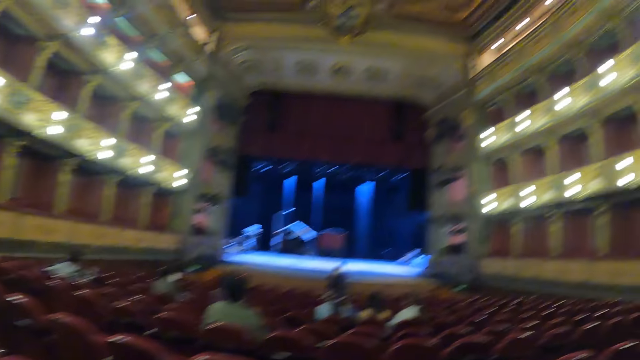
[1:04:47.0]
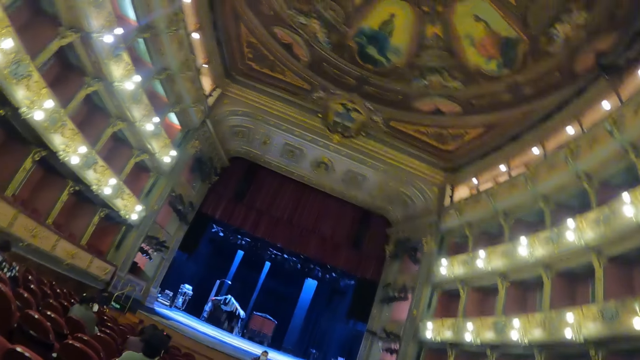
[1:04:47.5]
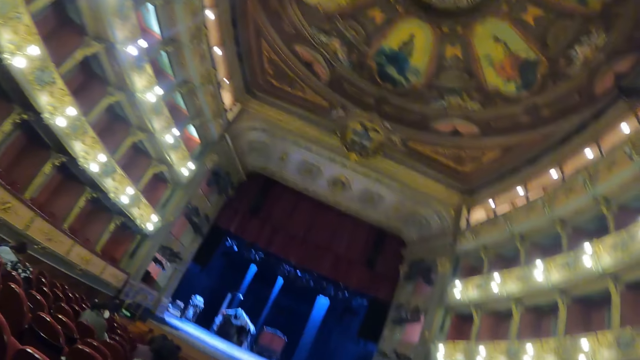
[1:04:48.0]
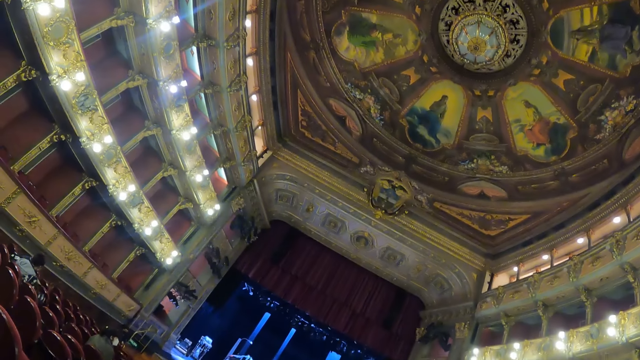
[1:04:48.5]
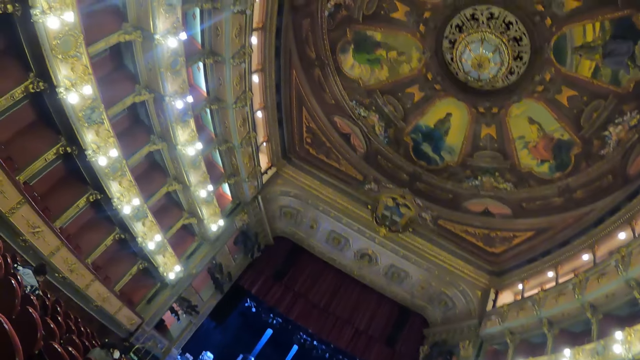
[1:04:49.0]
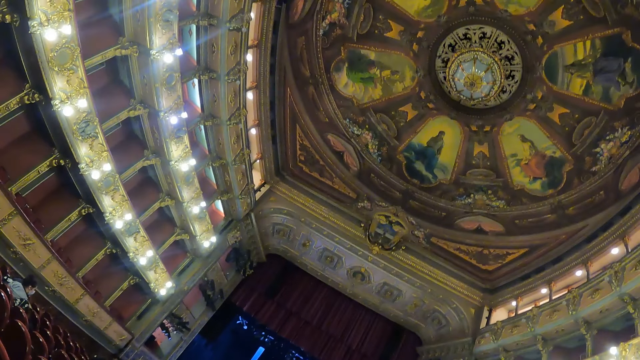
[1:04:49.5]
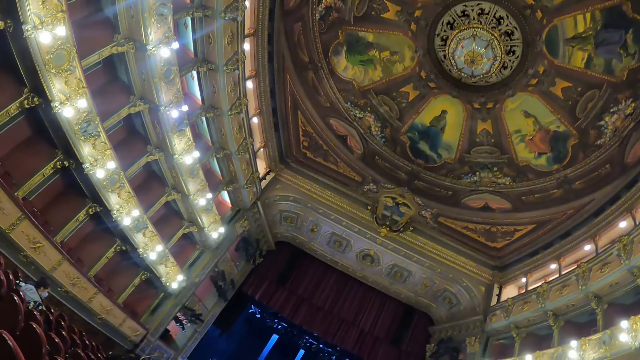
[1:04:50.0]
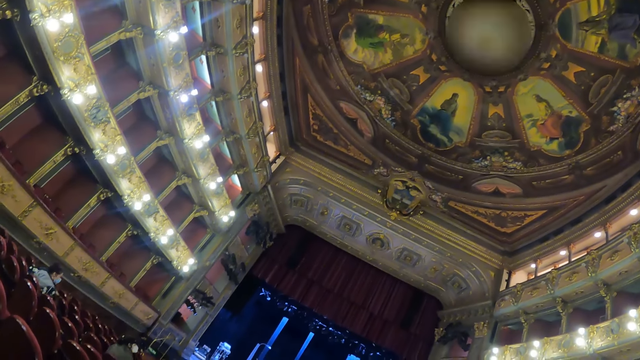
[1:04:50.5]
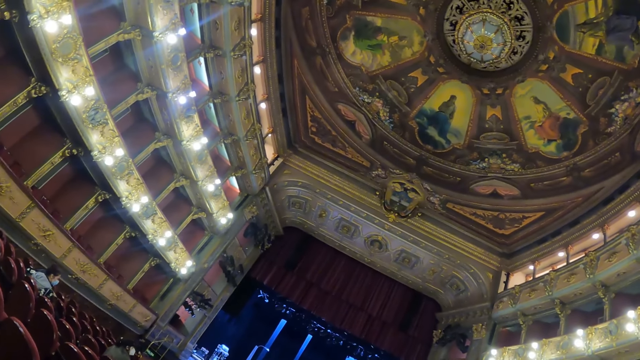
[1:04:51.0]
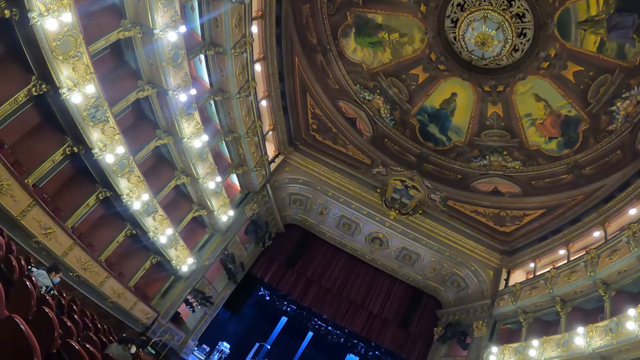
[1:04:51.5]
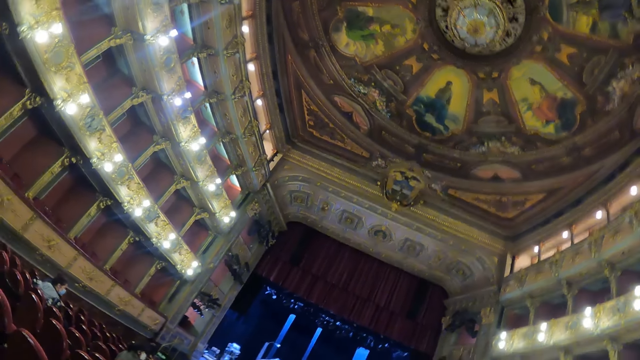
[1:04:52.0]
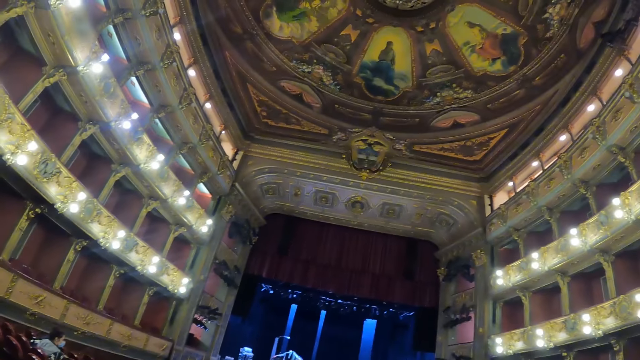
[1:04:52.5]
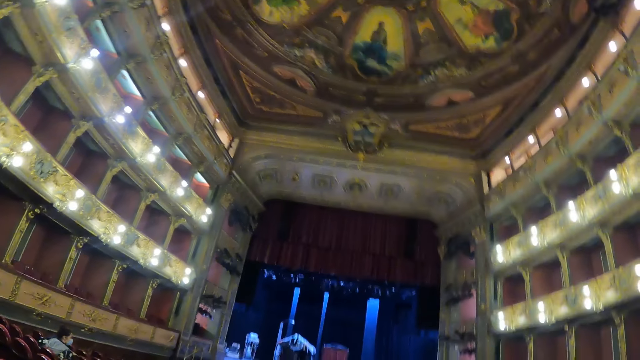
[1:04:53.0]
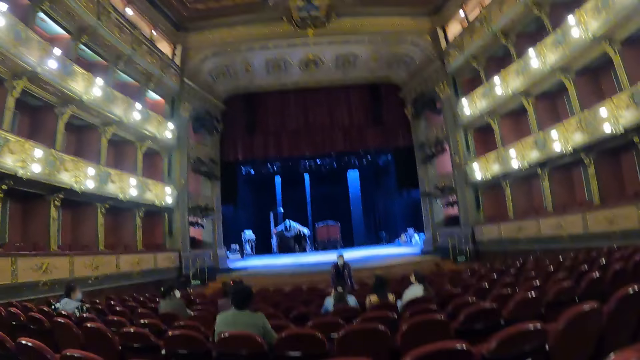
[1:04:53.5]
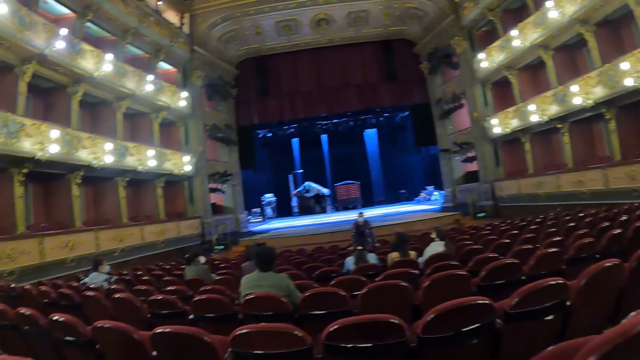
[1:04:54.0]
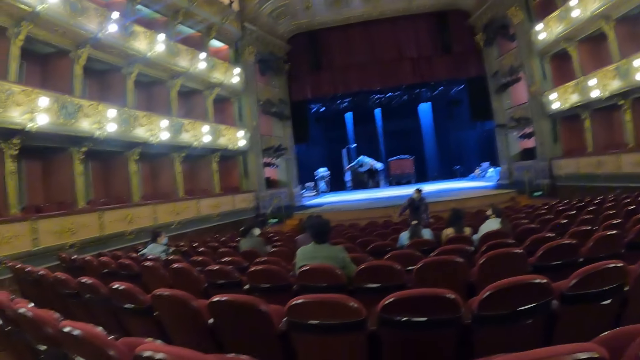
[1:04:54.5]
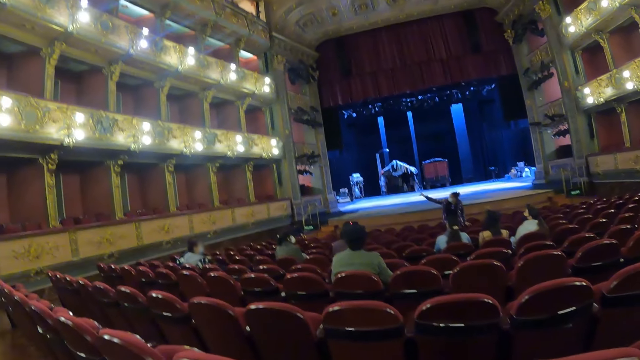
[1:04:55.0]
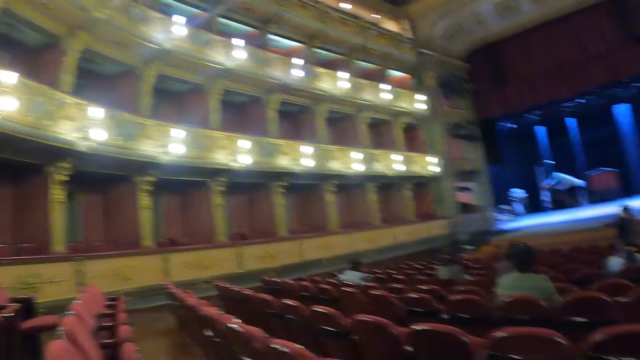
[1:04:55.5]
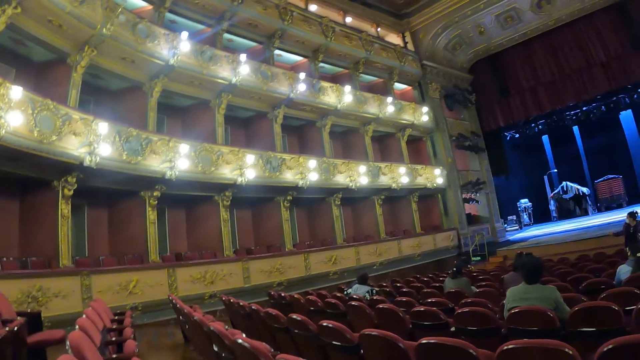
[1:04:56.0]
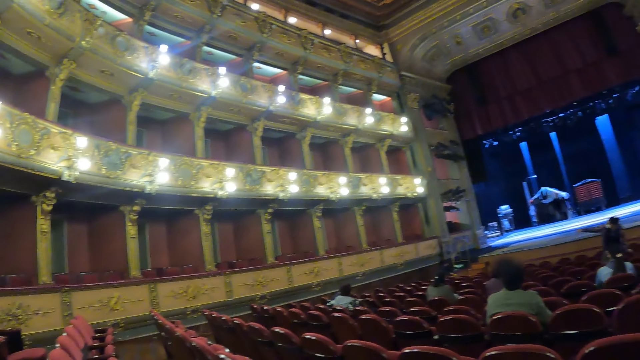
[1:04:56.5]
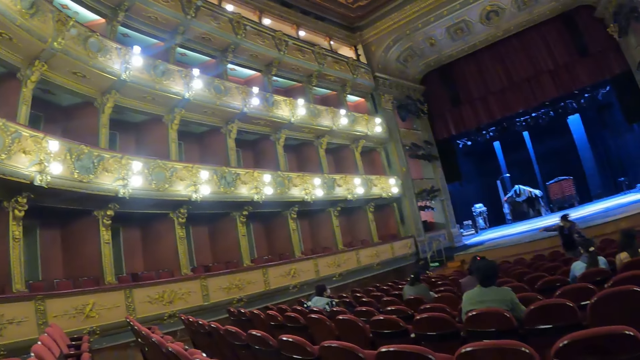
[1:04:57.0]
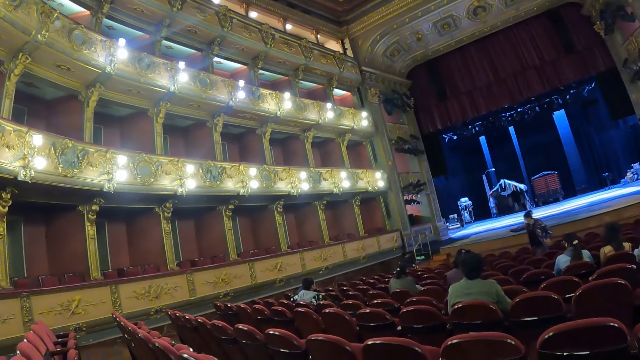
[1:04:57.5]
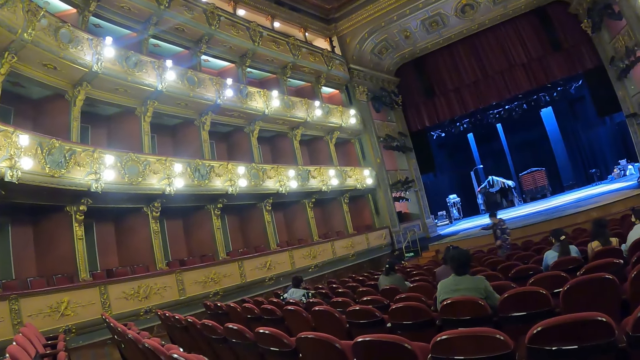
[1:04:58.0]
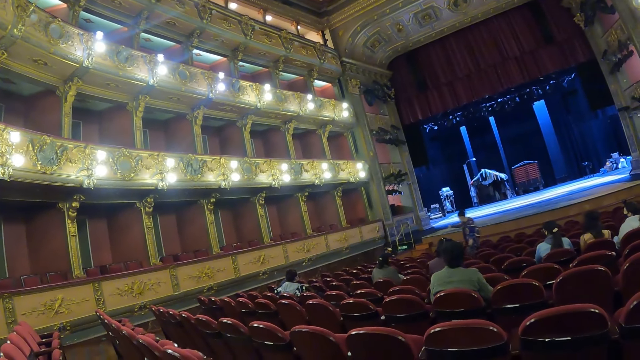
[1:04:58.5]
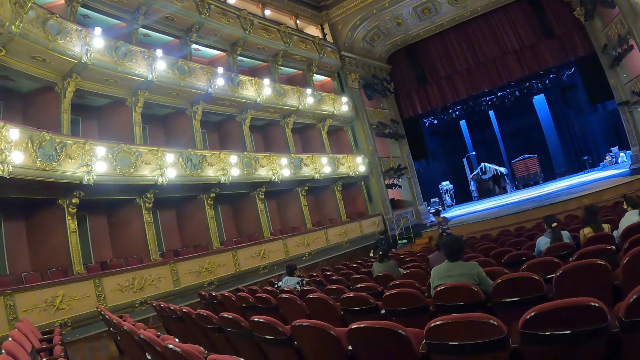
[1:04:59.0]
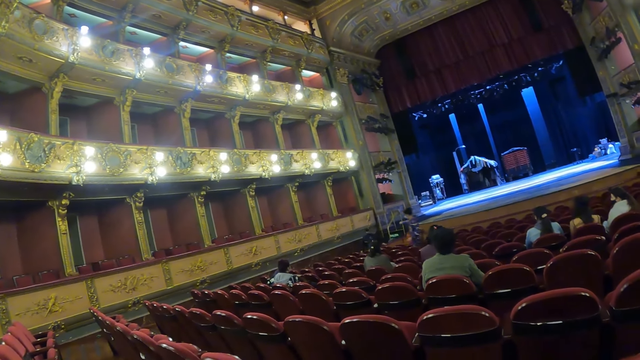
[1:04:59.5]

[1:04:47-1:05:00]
The camera wearer looks at the ceiling of the auditorium. They look at the side of the auditorium.

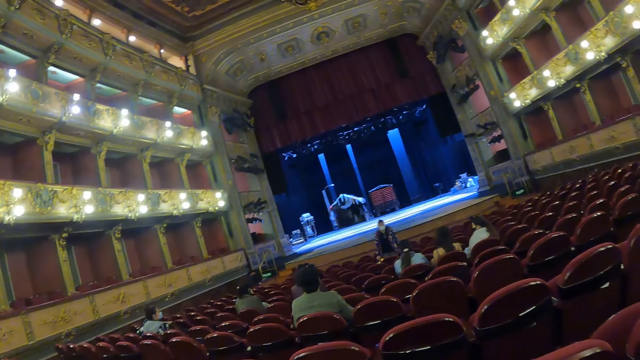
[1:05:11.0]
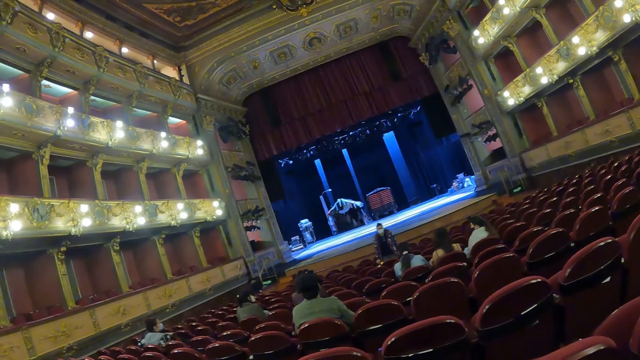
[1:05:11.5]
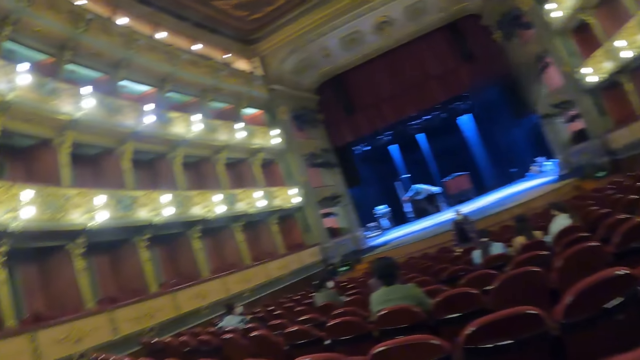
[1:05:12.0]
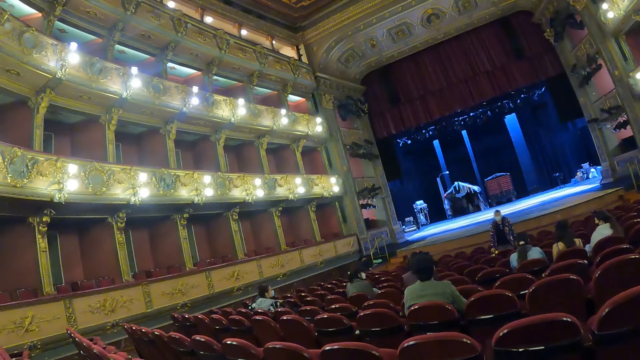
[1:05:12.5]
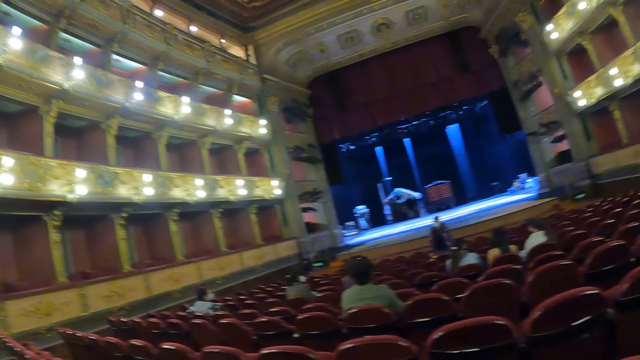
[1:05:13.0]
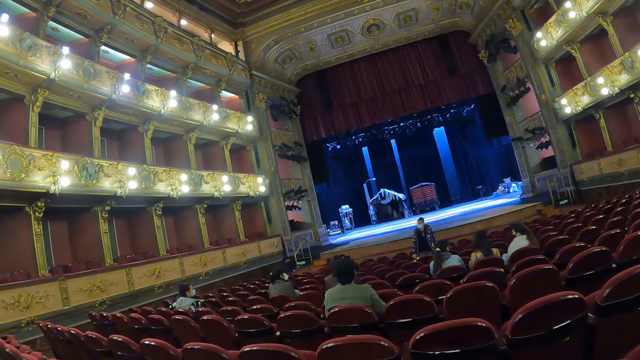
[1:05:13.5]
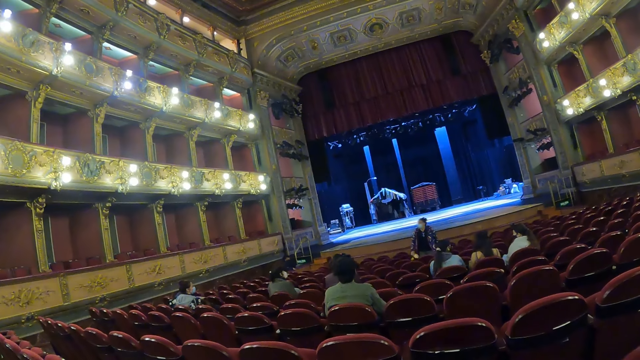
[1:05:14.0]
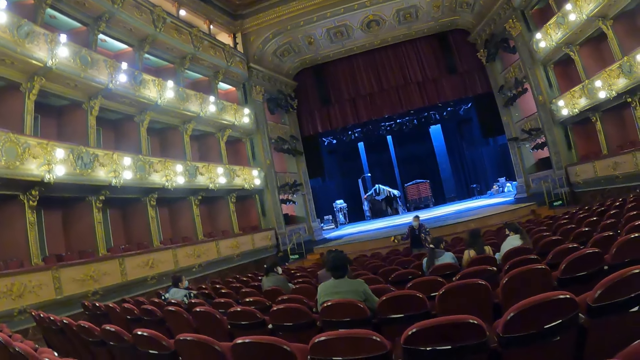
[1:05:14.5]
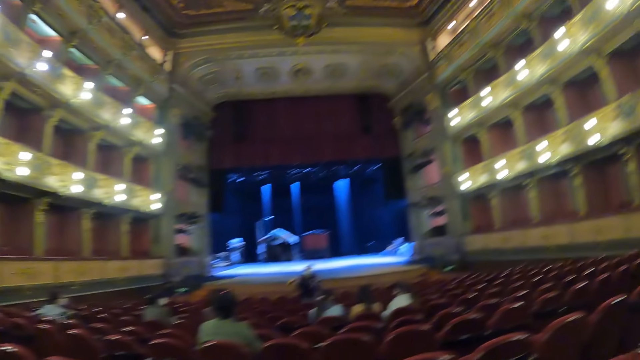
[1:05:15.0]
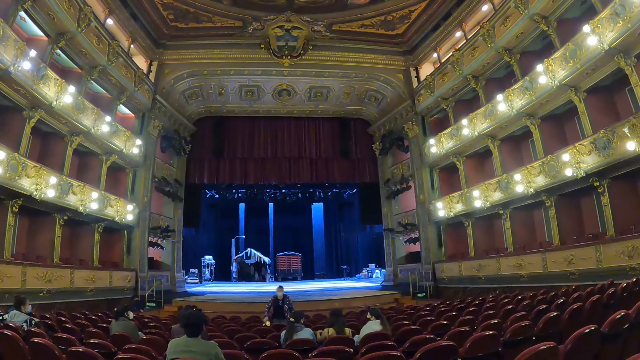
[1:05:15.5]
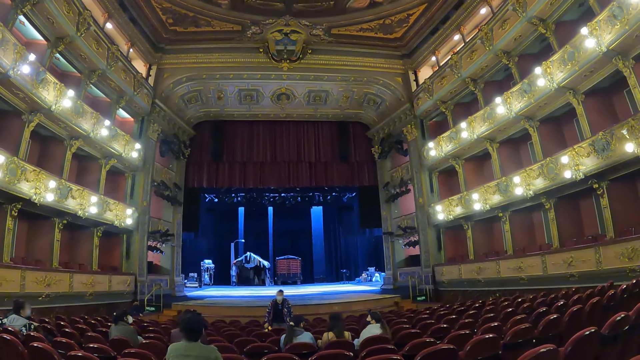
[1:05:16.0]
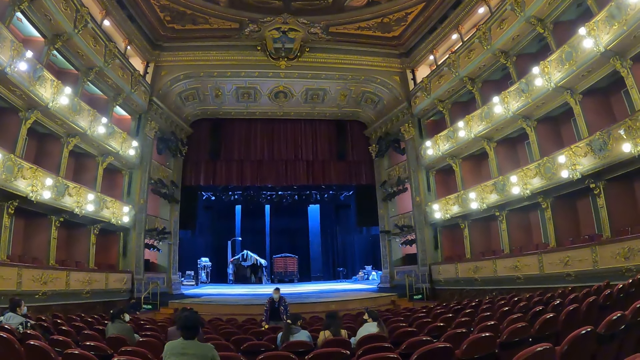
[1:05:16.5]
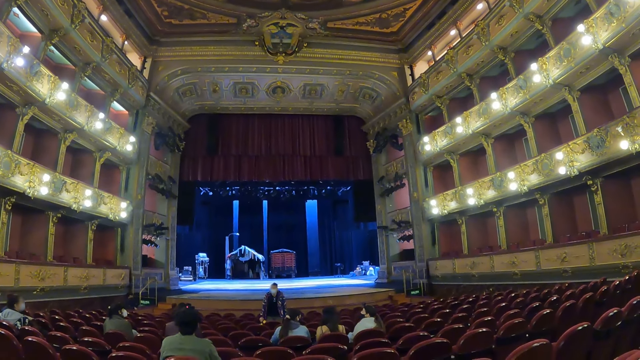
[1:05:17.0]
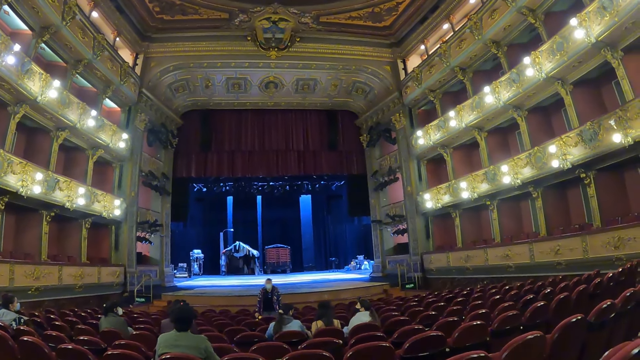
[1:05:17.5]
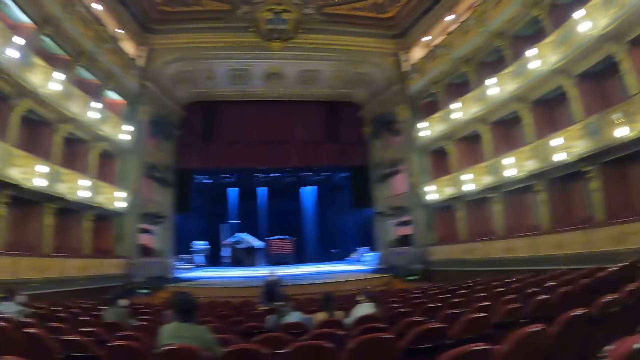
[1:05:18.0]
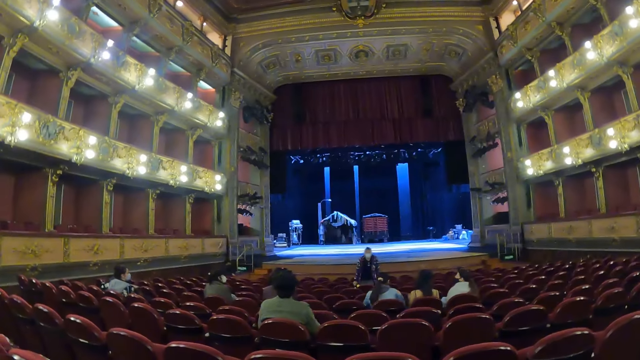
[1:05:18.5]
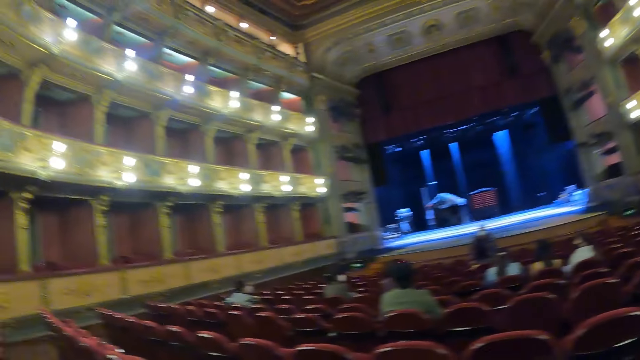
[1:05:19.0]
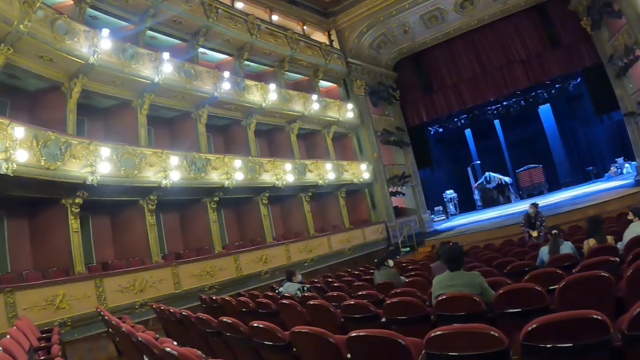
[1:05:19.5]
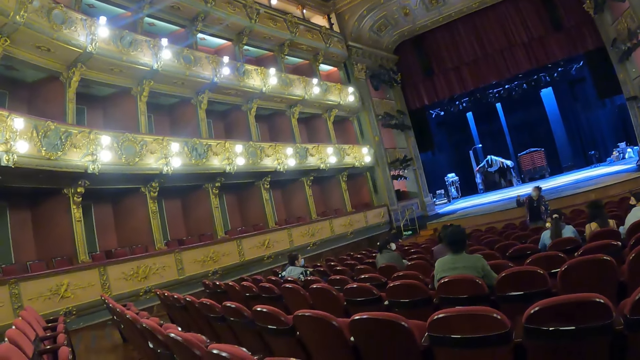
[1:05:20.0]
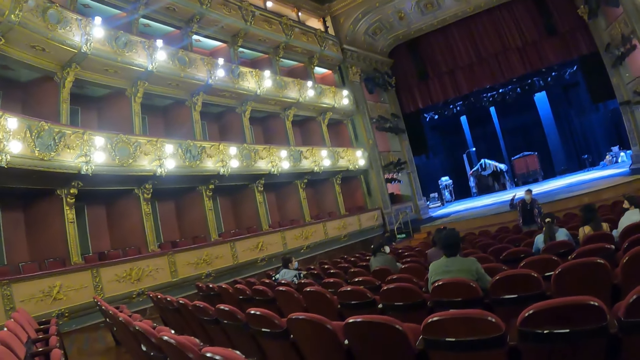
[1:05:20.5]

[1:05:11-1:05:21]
The camera wearer faces a speaker in an auditorium.
